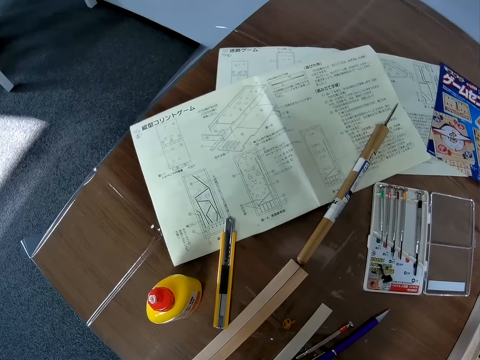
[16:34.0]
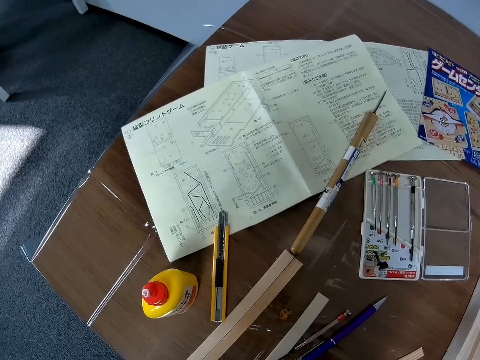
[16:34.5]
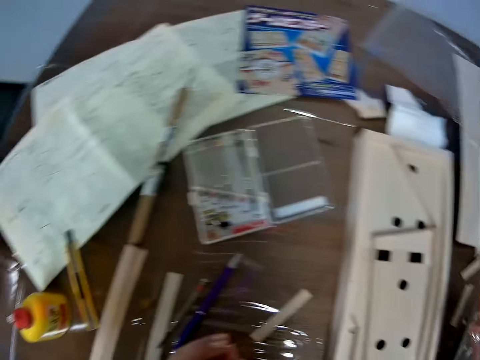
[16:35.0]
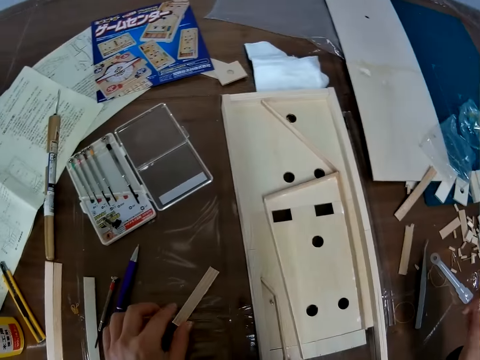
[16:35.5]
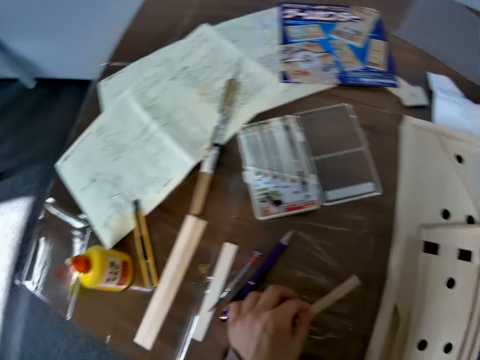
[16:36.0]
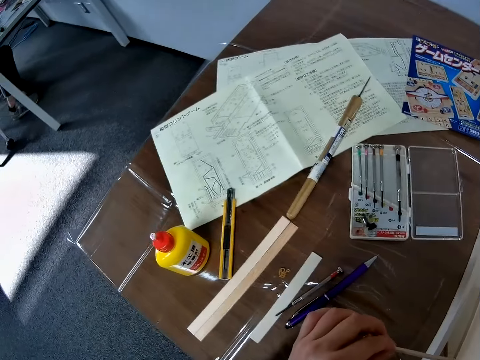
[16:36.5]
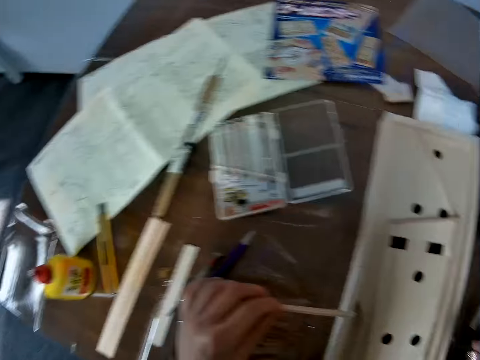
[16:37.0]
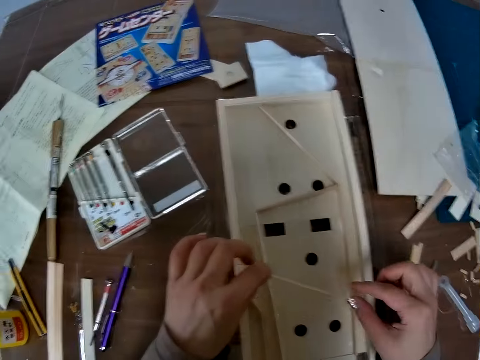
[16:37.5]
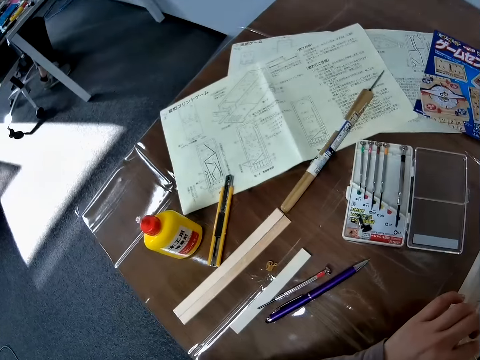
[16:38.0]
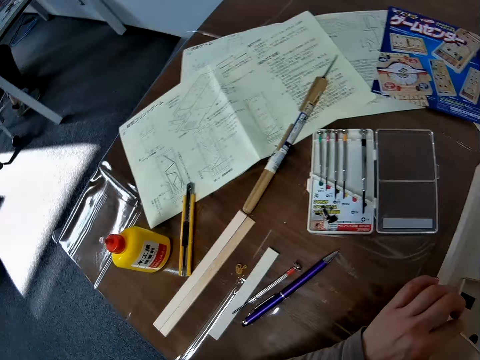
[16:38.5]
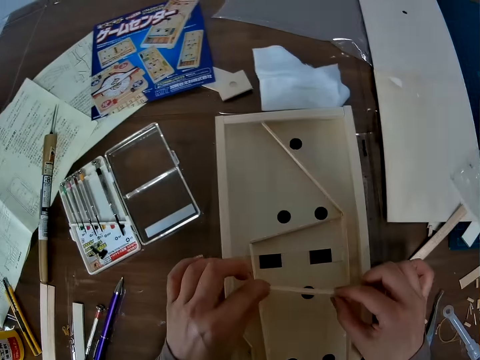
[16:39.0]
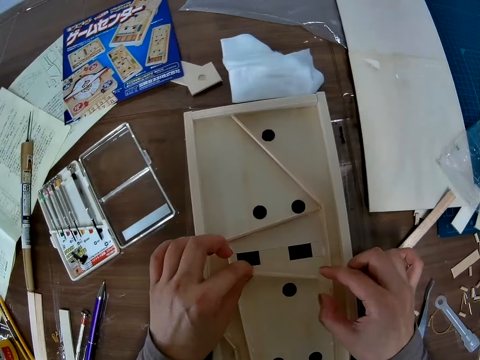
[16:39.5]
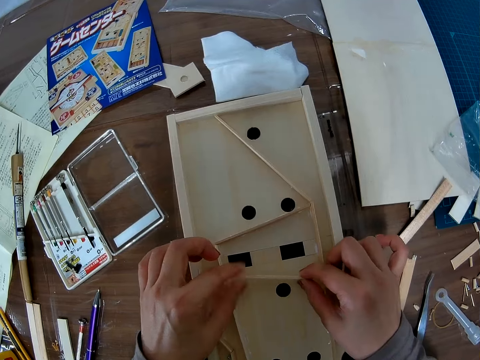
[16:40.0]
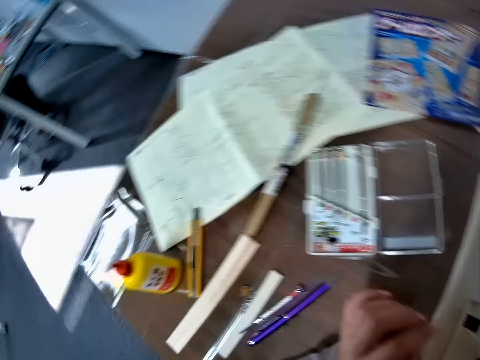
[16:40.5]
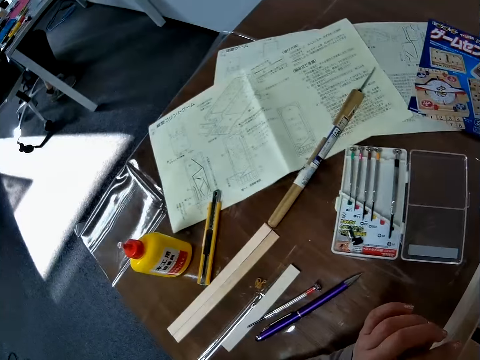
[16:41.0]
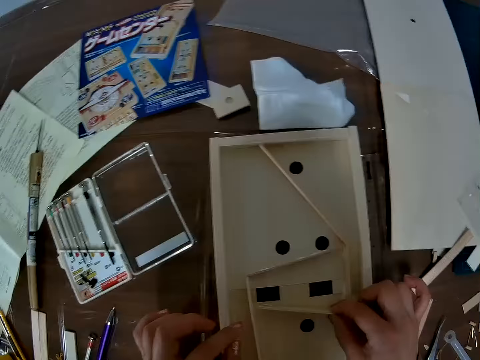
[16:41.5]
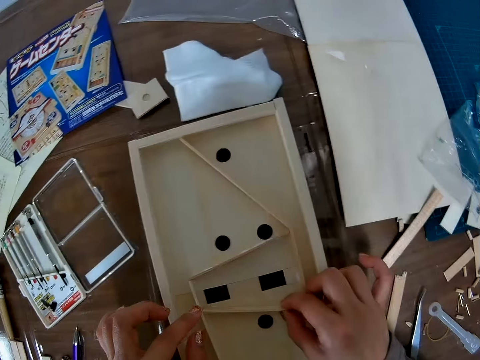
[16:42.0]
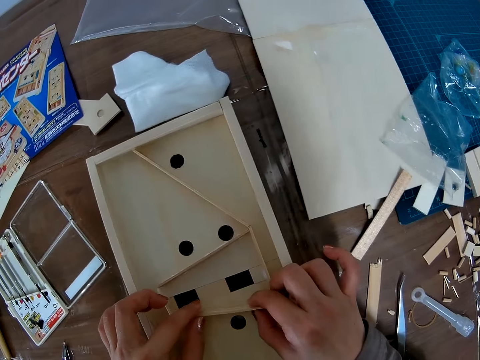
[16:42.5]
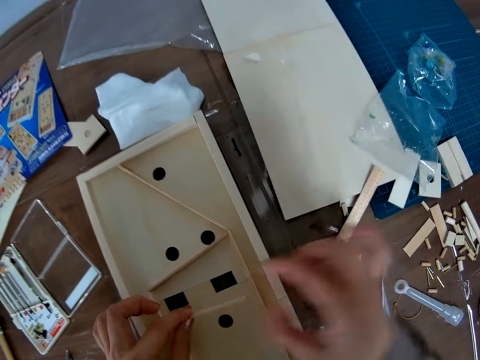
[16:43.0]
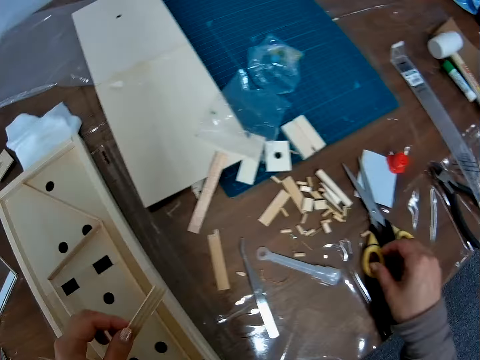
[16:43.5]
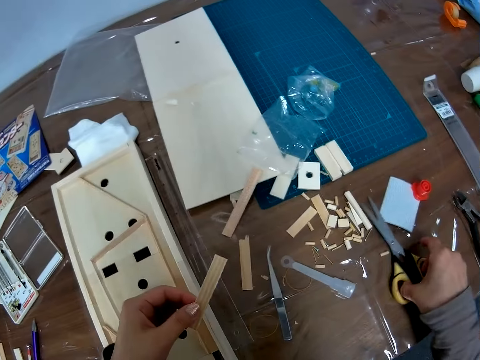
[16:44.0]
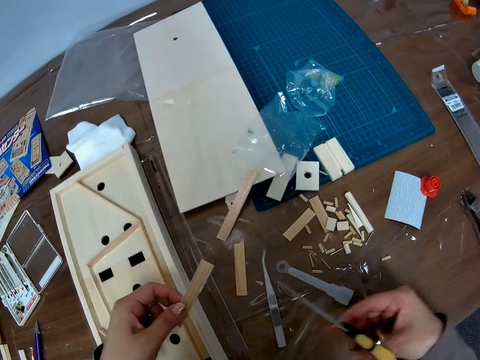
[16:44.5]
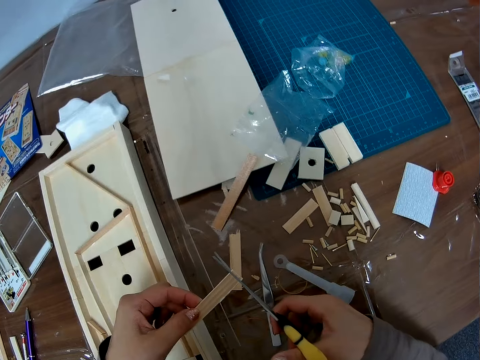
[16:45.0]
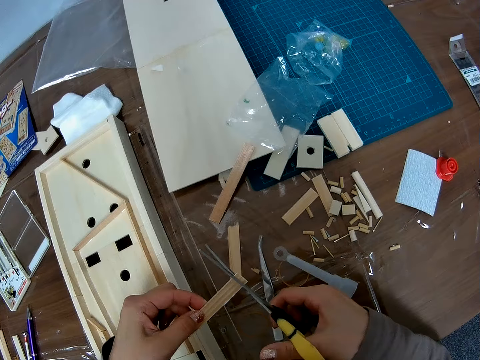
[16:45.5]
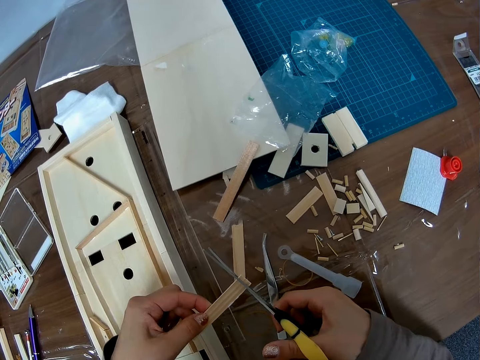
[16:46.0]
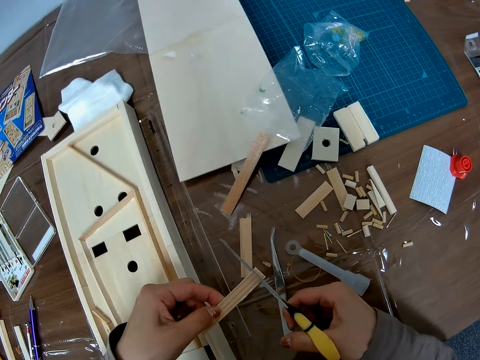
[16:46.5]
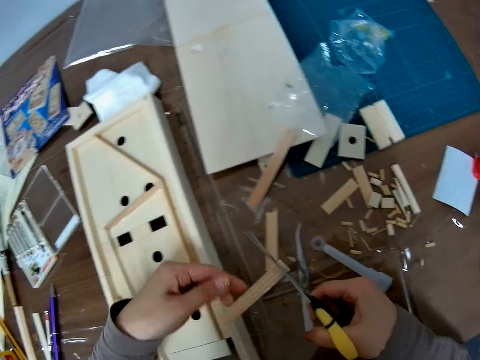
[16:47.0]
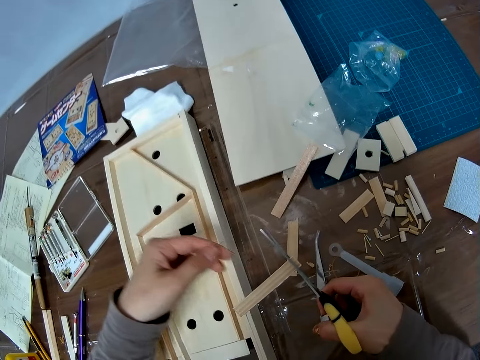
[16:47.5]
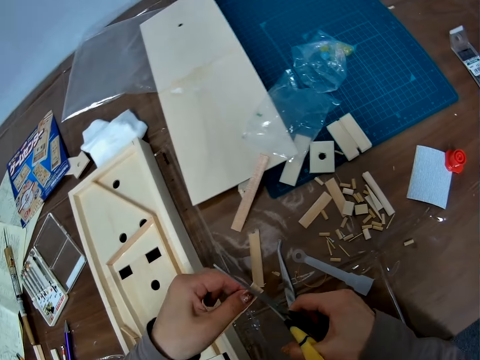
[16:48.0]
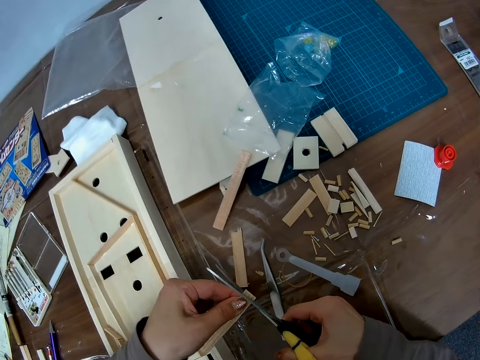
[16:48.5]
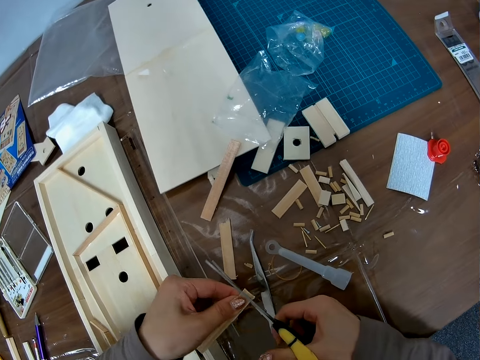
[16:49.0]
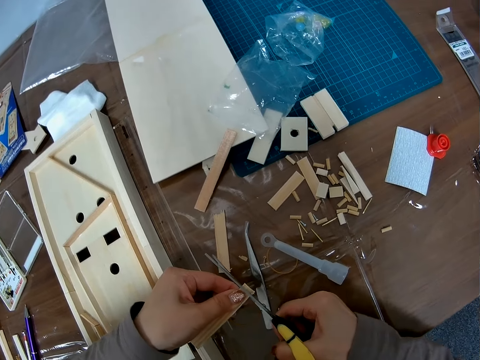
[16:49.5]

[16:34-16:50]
The camera wearer picks up another piece of wood or wood craft material on the table. They hold the wood craft material. They place the piece of wood on the wooden craft. They pick up the scissors on the table. They cut the piece of wood with the scissors. They disengage the hand from the wood craft material.

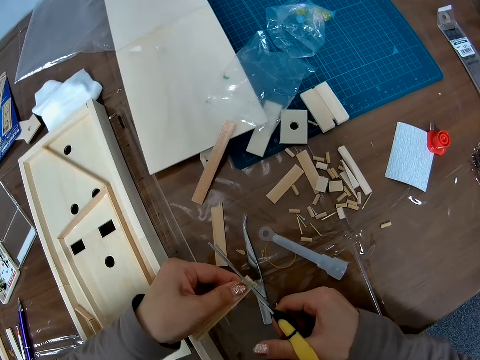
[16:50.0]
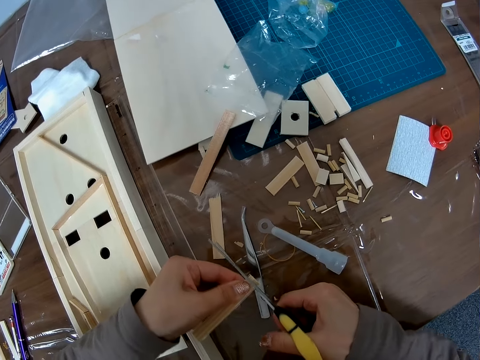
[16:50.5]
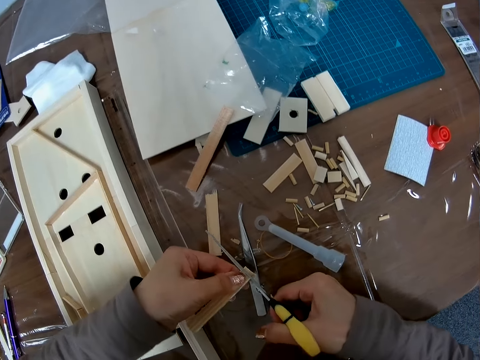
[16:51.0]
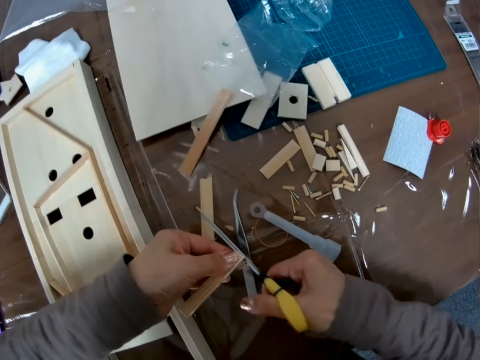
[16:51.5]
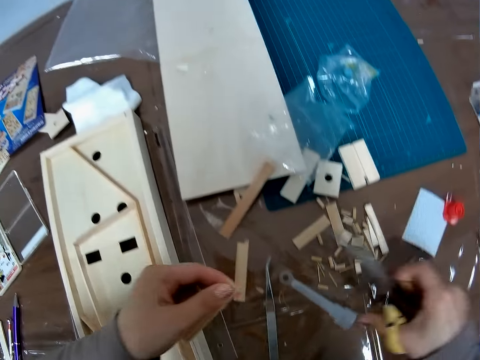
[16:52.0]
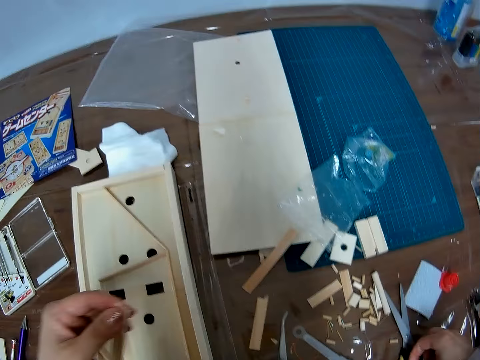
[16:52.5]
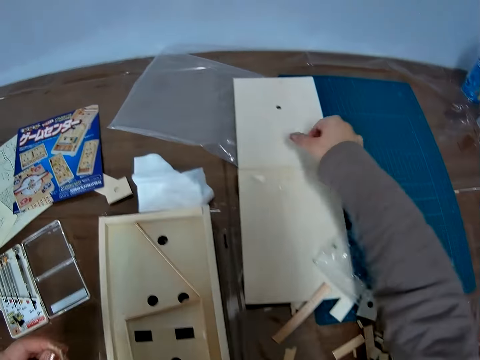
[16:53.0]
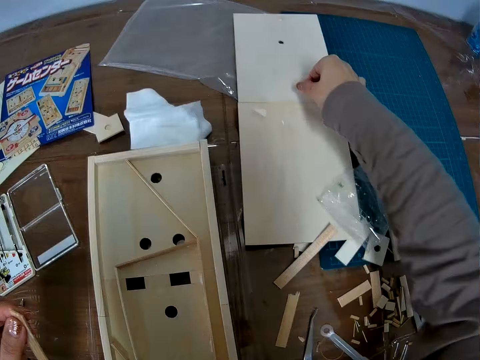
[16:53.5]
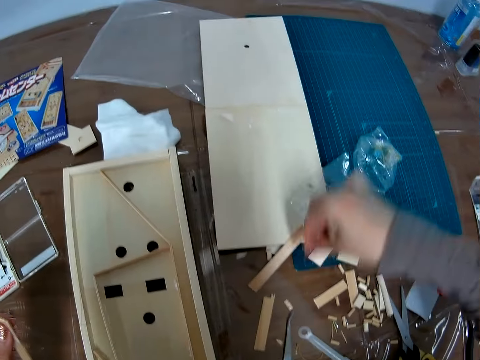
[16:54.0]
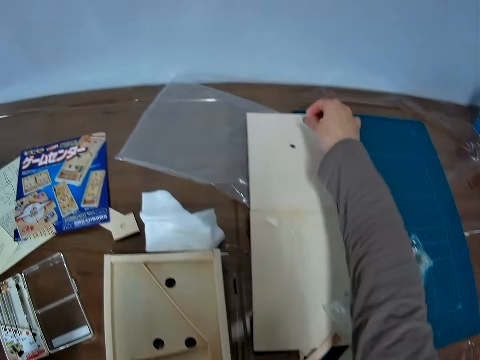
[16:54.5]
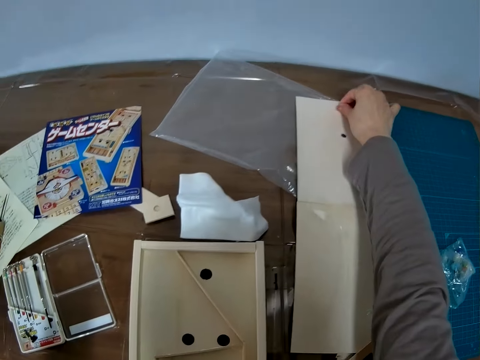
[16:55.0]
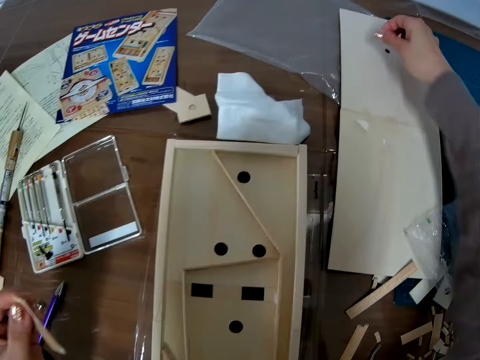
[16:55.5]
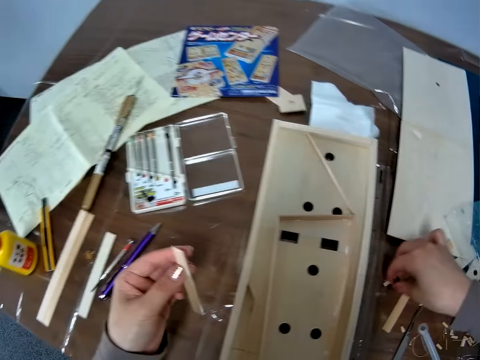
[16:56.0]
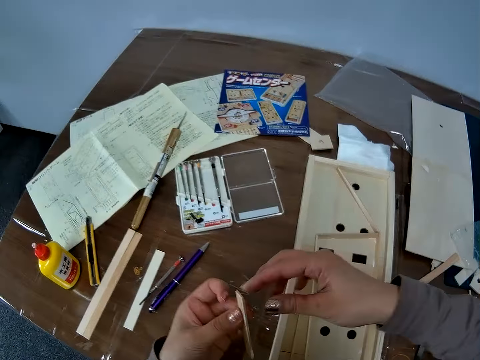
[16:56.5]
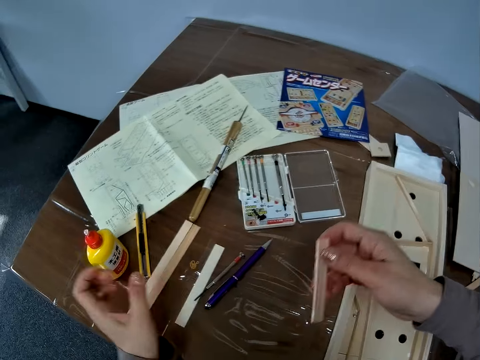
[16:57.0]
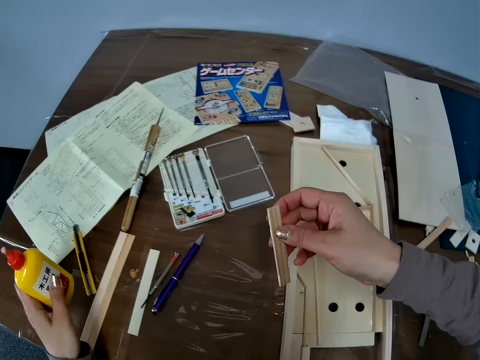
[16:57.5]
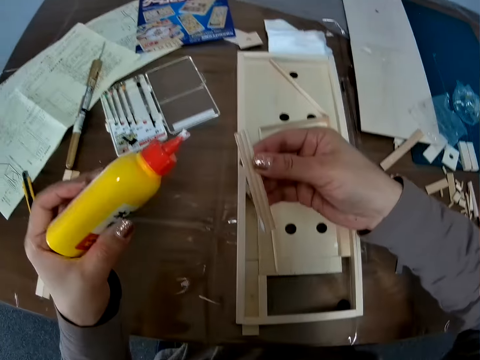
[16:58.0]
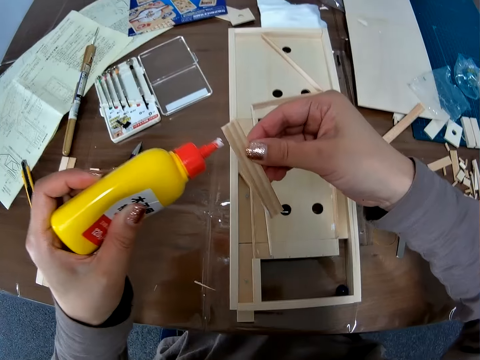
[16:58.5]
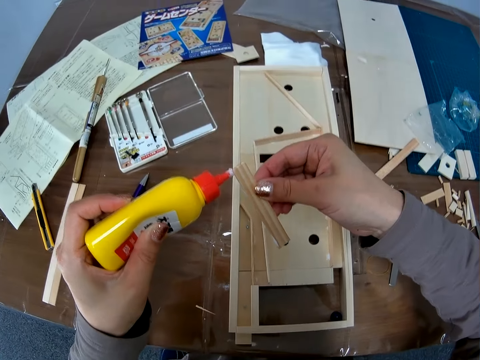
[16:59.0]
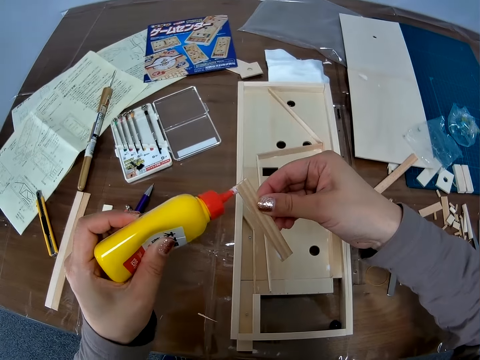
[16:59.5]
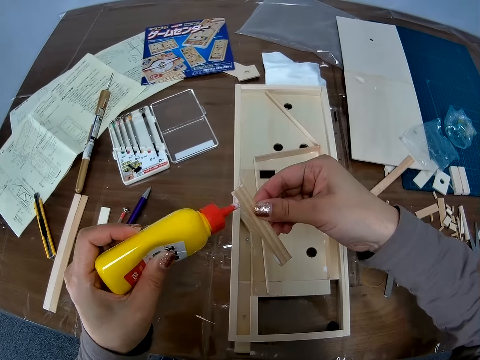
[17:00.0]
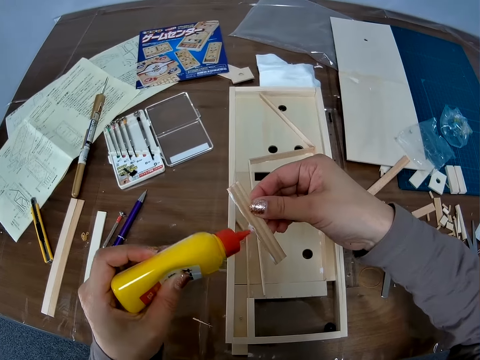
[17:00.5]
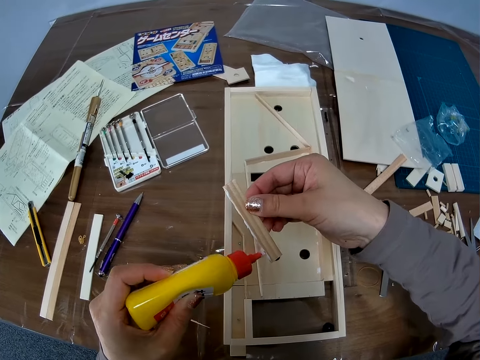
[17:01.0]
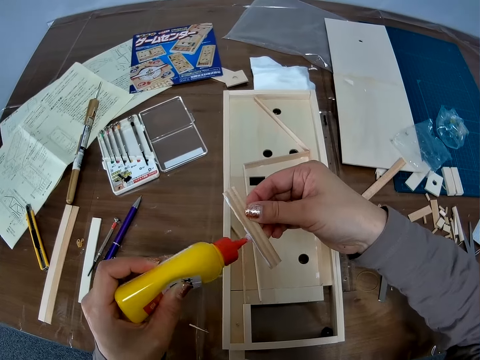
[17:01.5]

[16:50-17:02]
The camera wearer drops the scissors back on the table. They pick some tiny pieces of wood or a craft material on the table. They drop a craft material. They pick a craft material. They pick a craft material again. They exchange the hand holding the wood craft material. They pick up a bottle of glue on the table. They apply the glue on the piece of wood.
